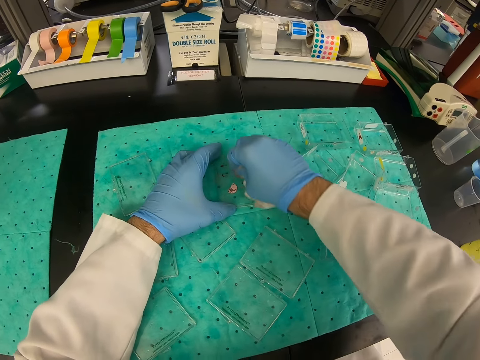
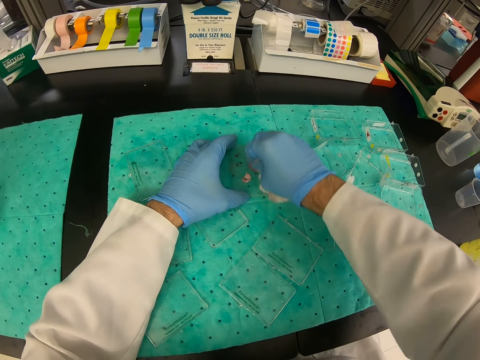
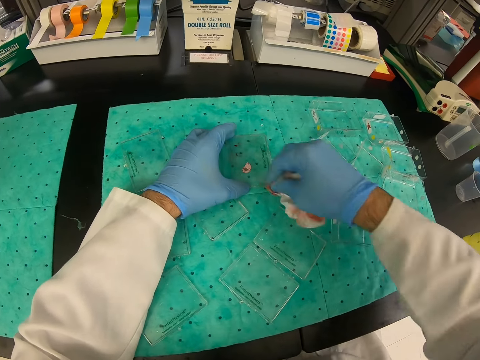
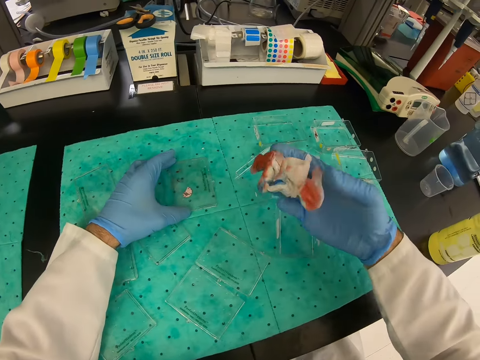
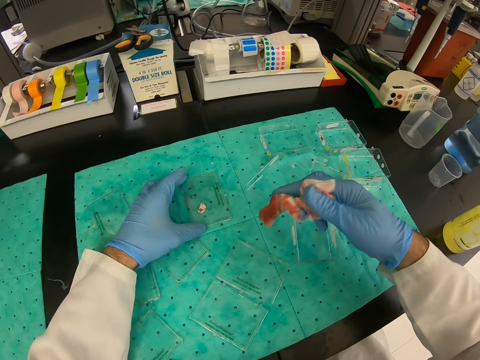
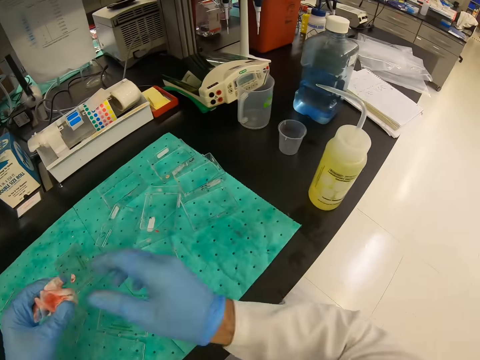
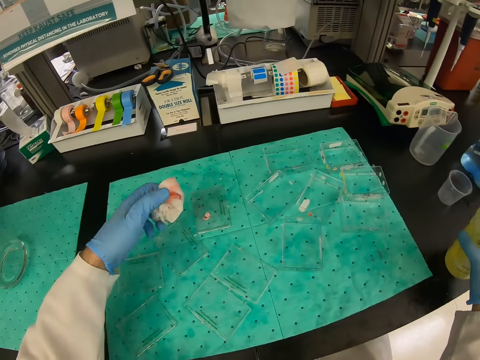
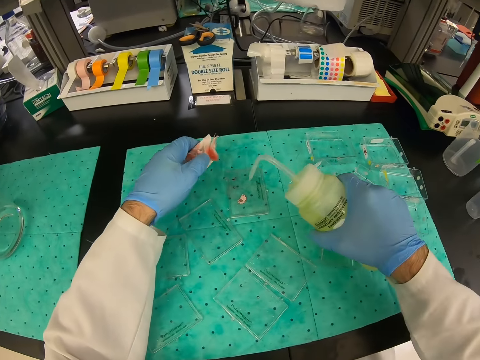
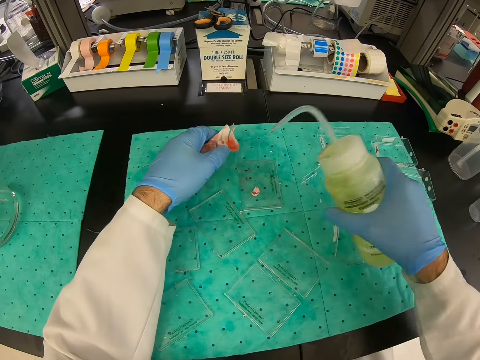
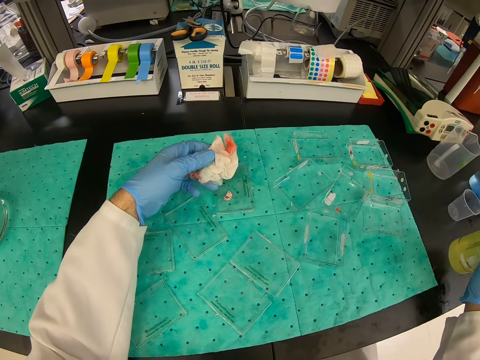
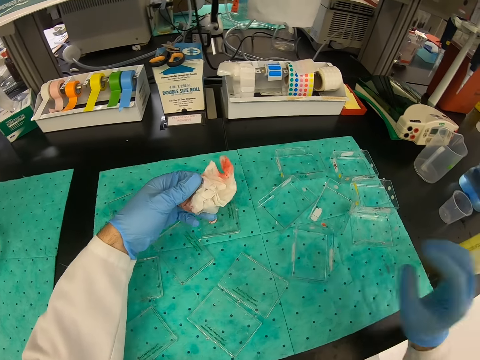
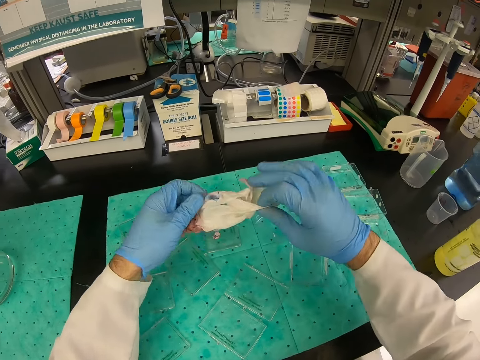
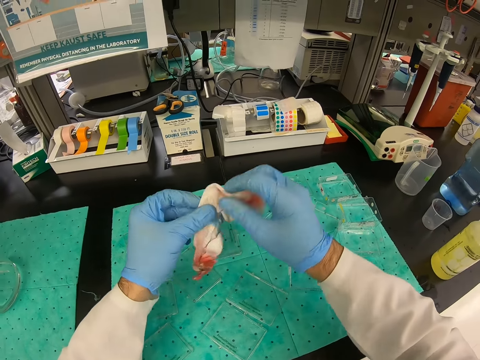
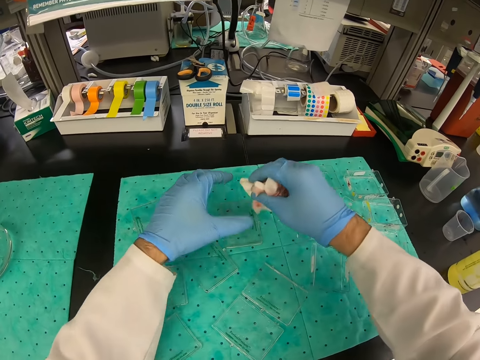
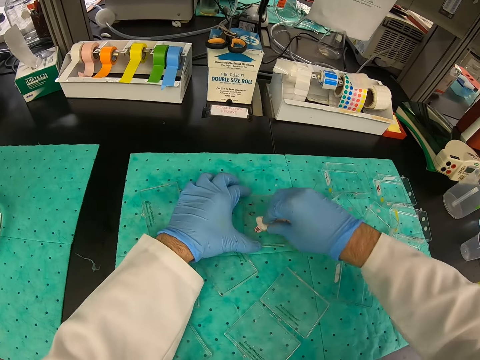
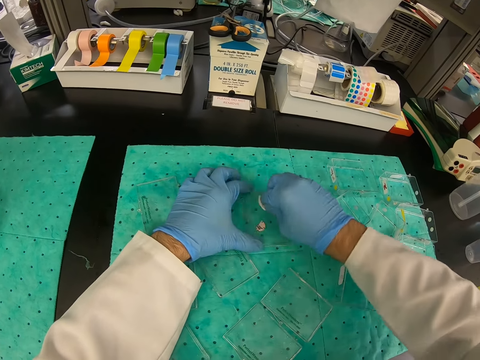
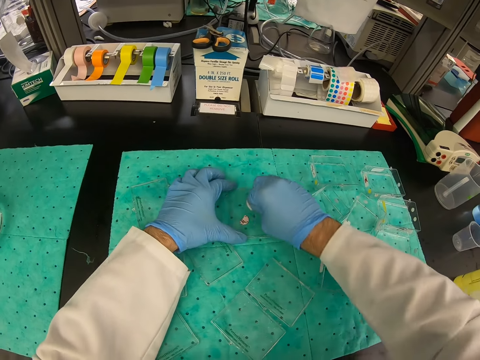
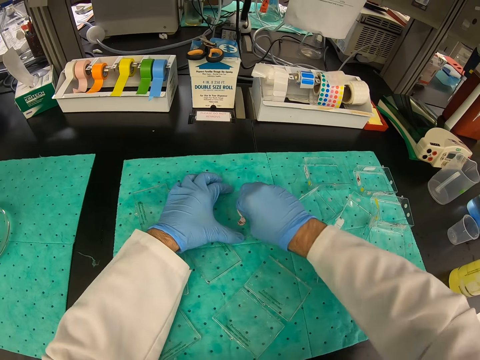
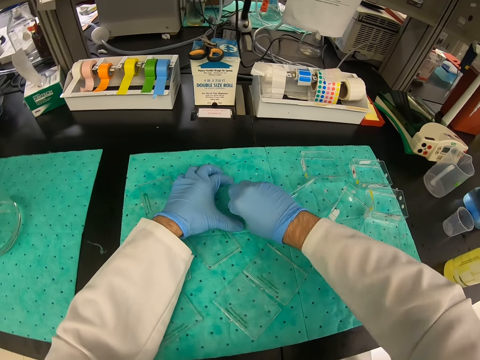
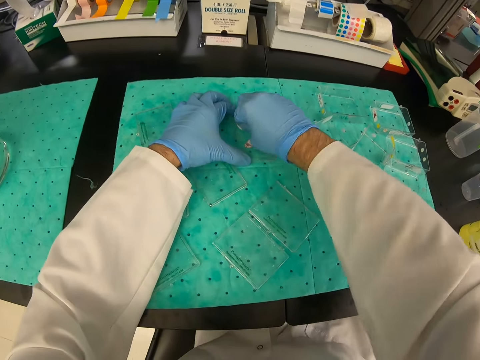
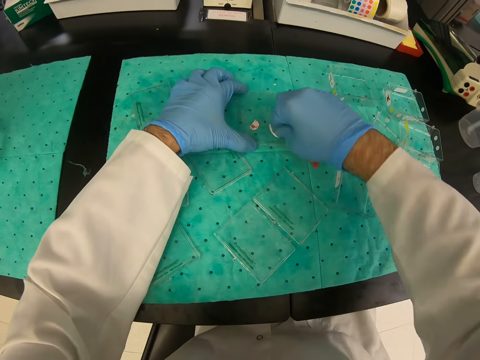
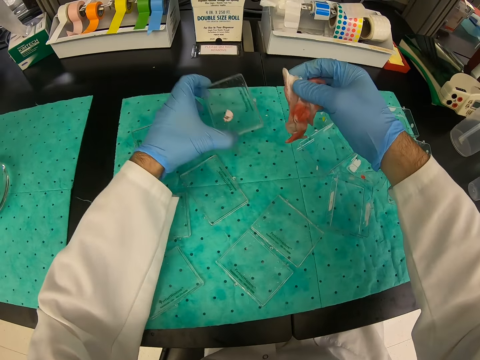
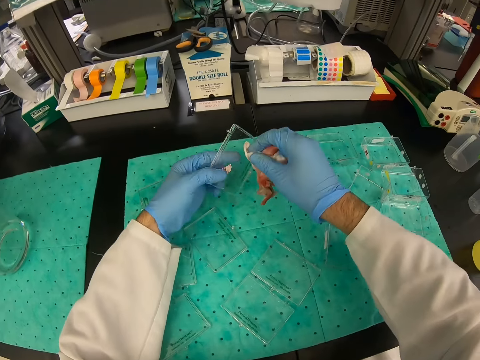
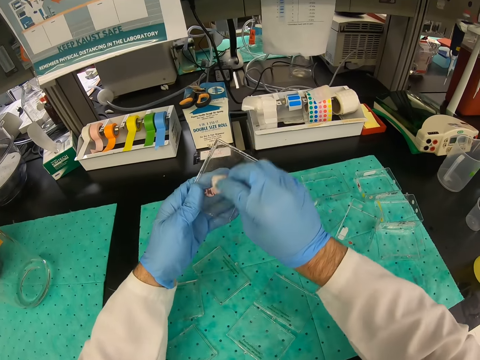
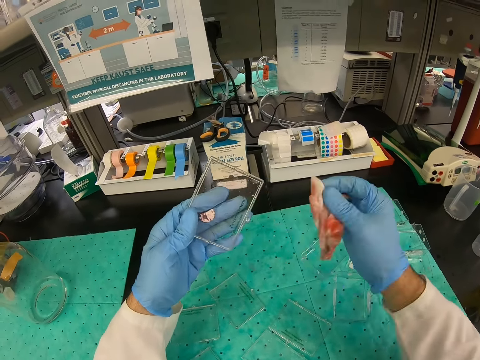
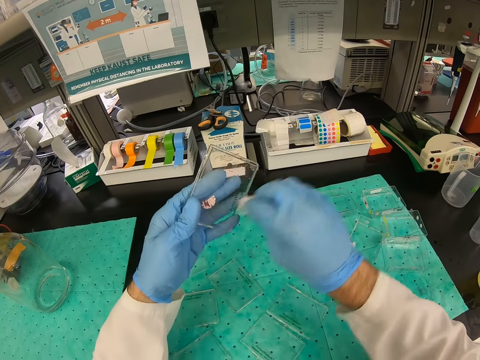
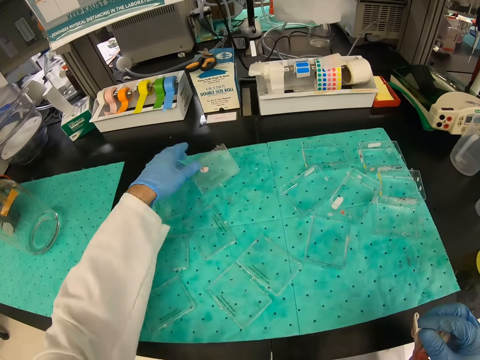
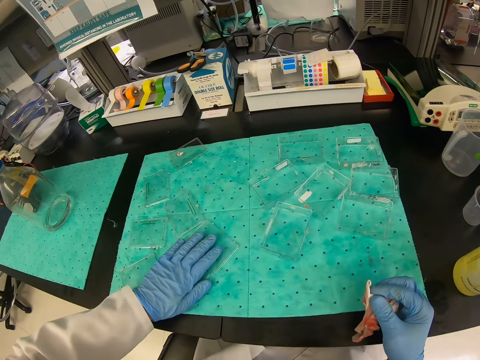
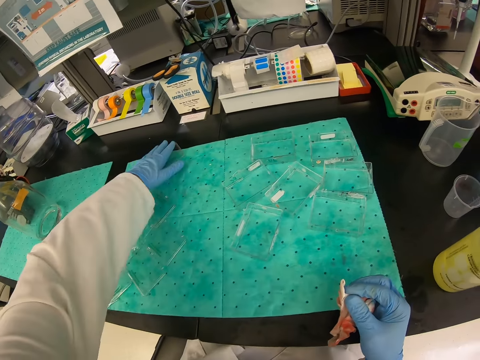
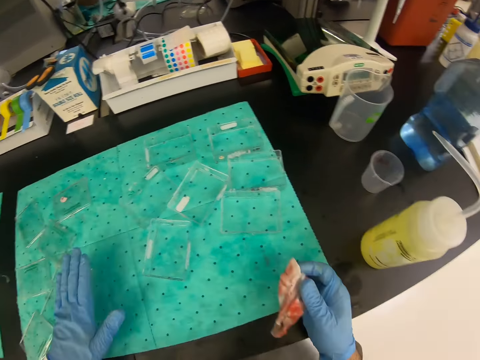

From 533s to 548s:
The camera wearer takes the bottle. They put liquid in the container. They put the bottle on the table. They wipe containers with paper.

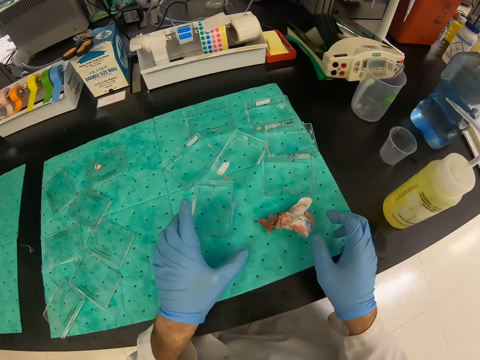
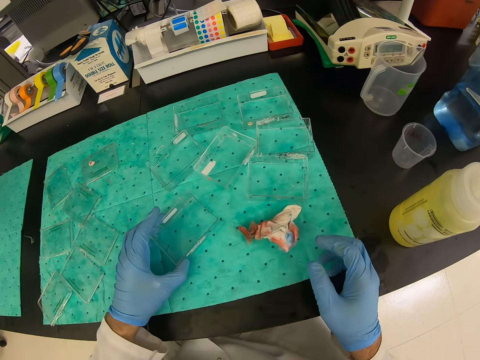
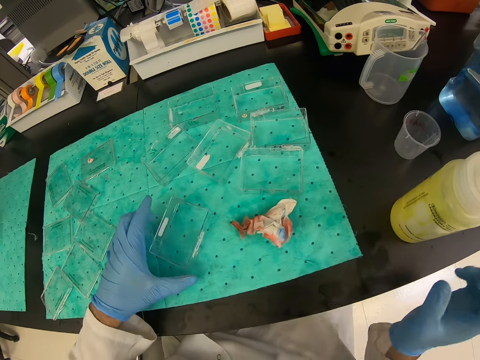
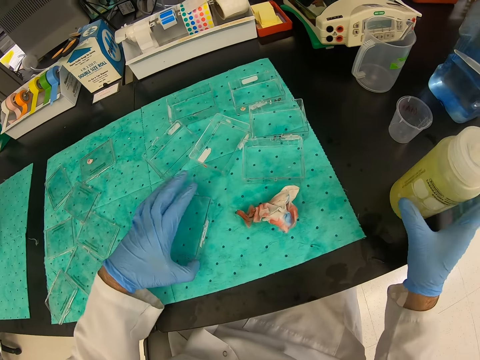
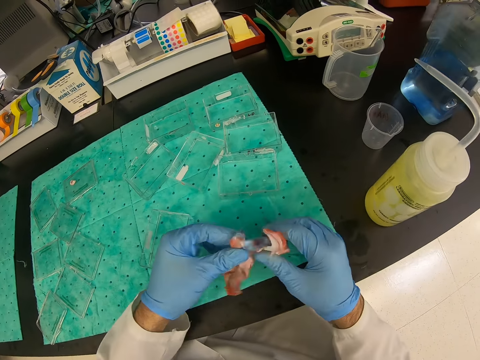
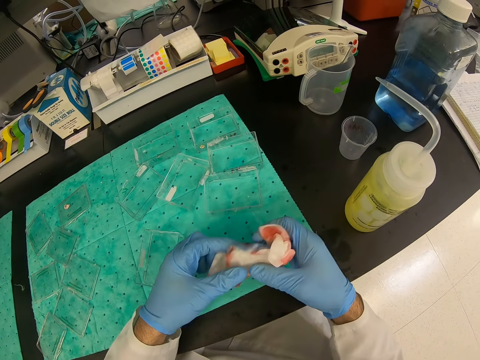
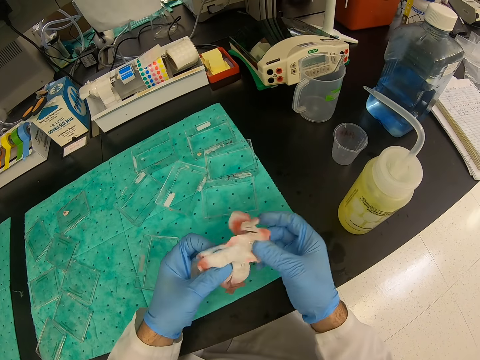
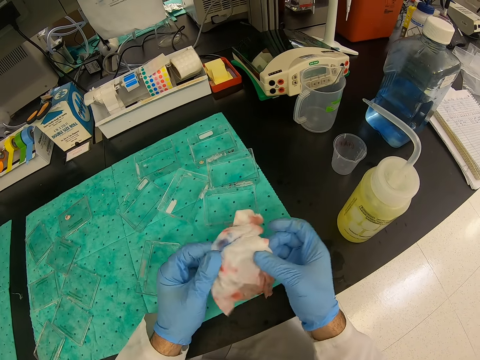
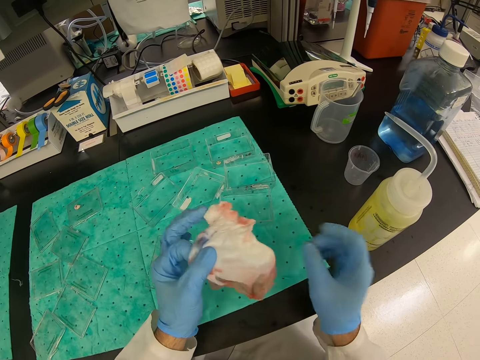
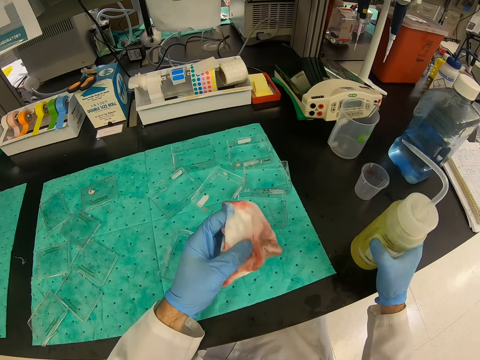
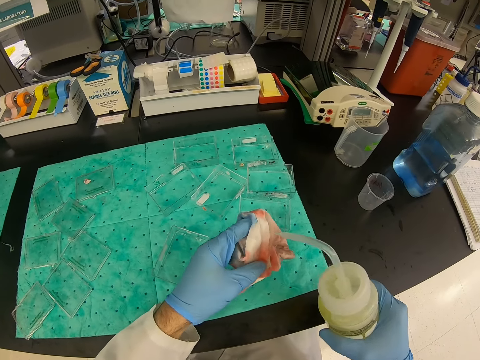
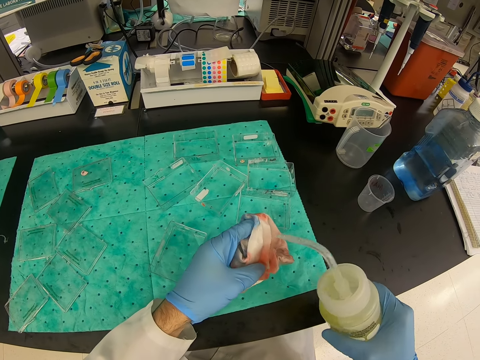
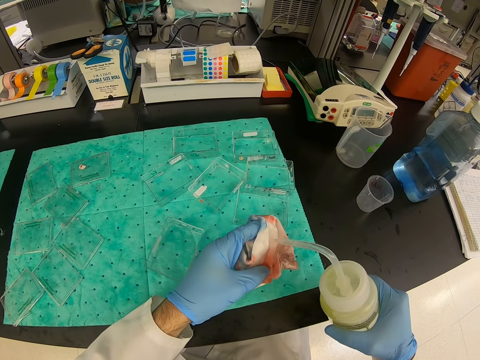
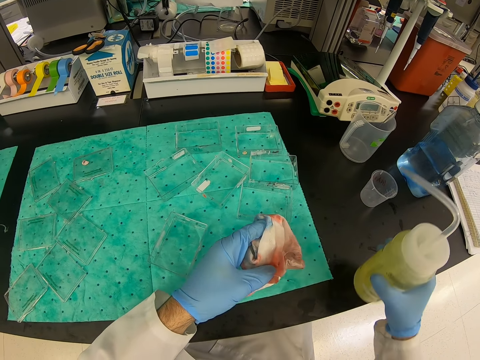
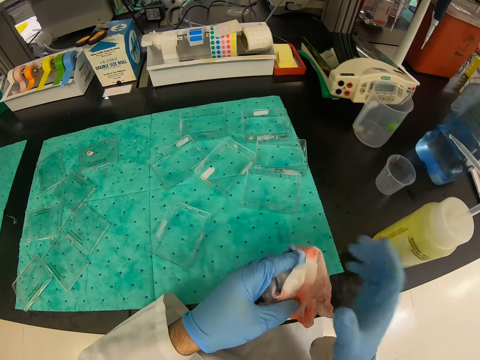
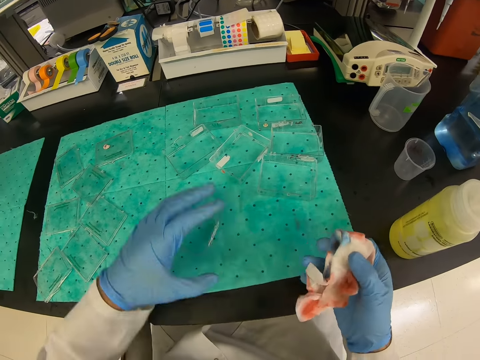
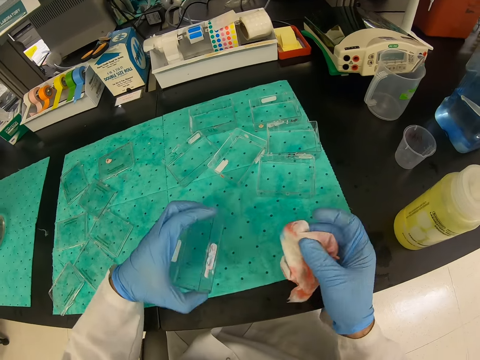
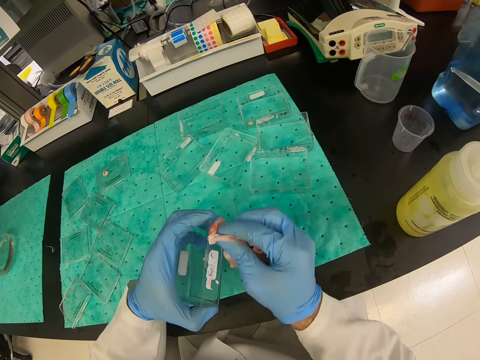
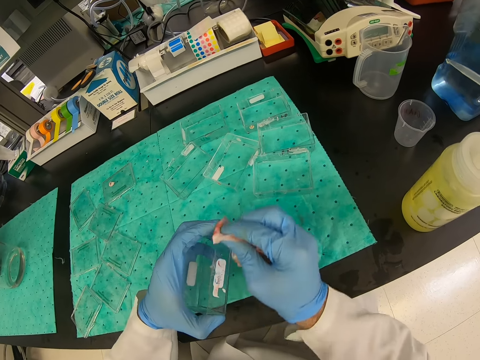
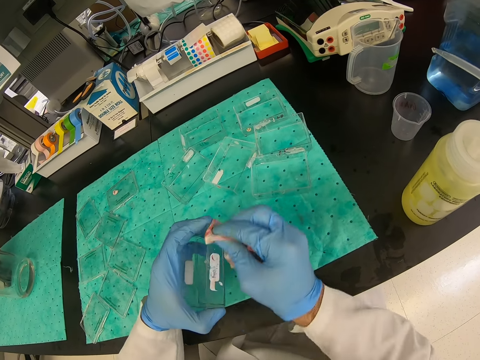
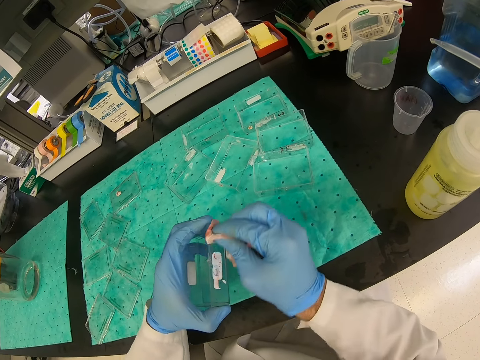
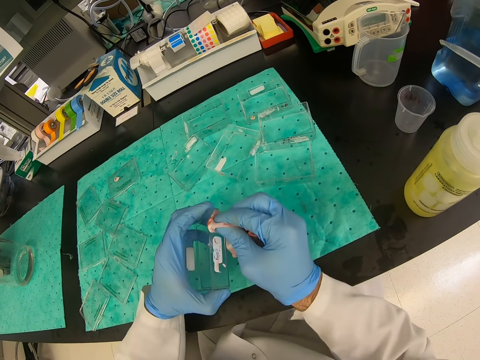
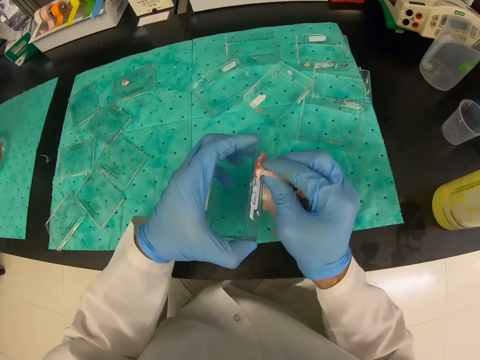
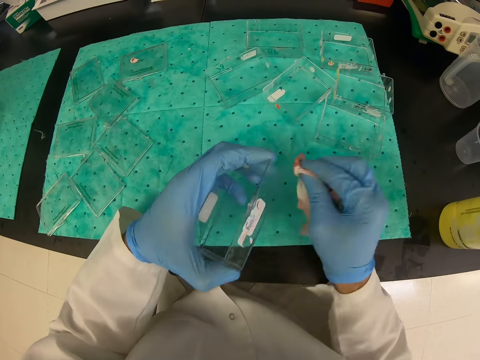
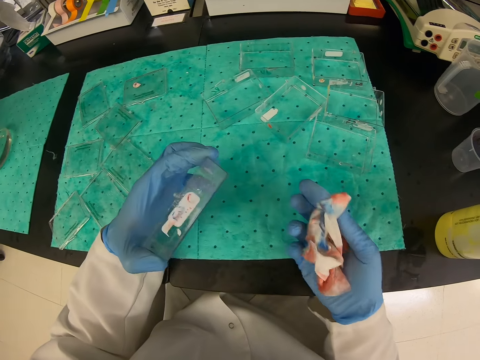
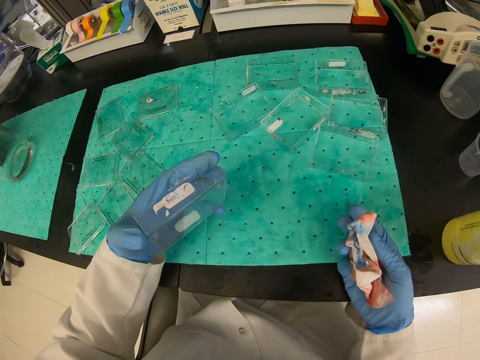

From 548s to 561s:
The camera wearer takes a paper. They put liquid in the paper. They put the bottle on the table. They wipe the container with the hand towel.
